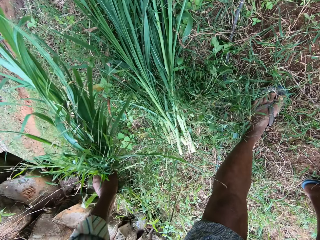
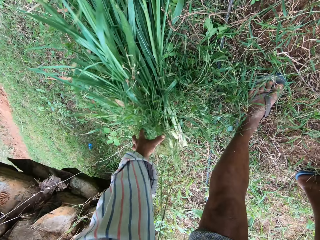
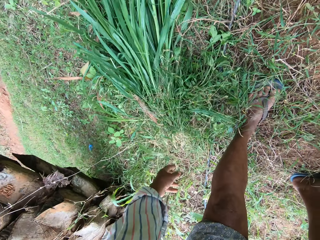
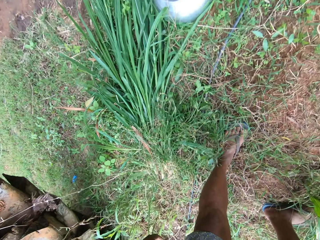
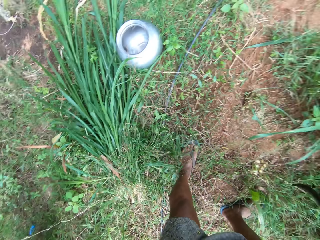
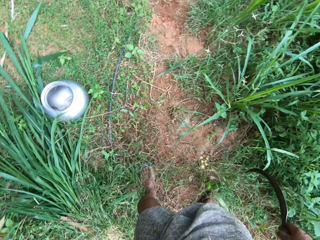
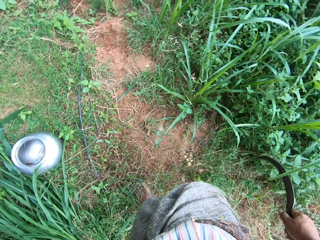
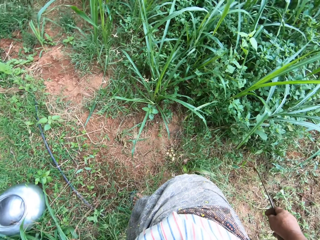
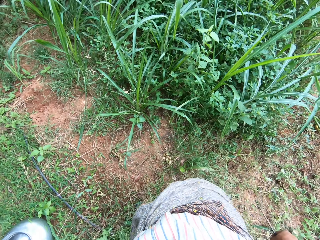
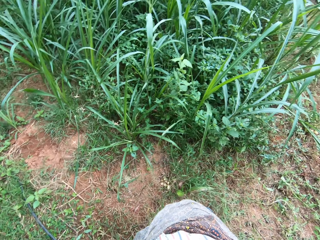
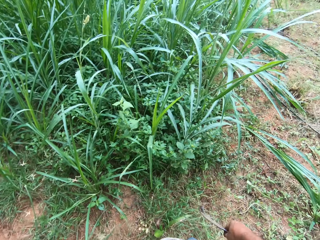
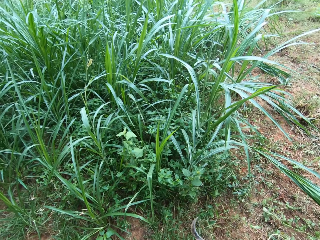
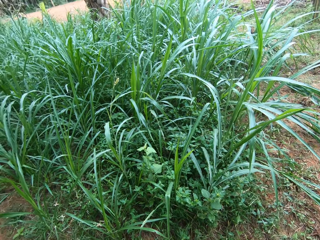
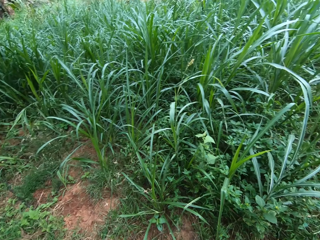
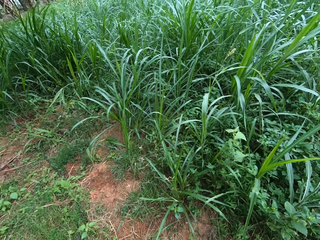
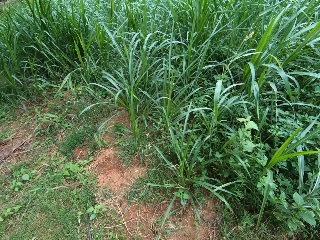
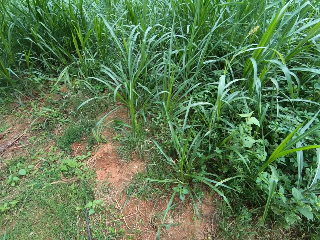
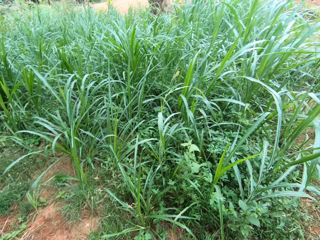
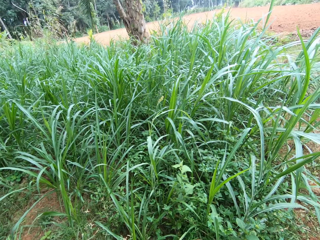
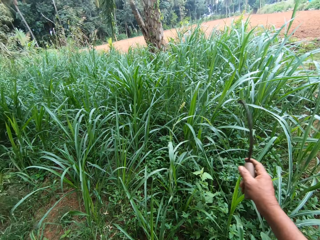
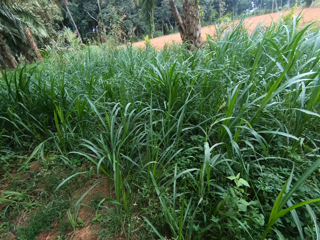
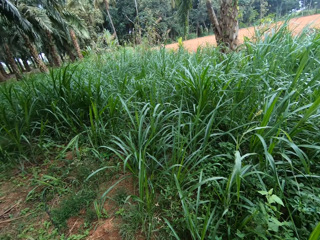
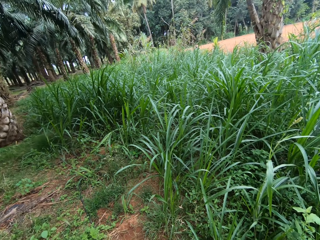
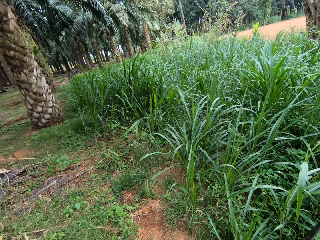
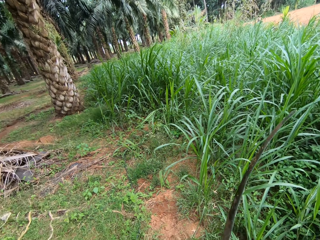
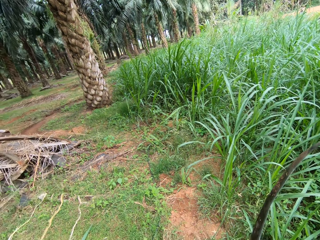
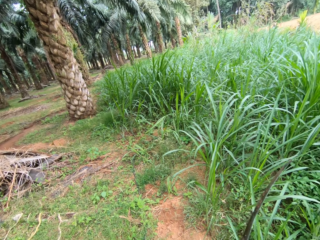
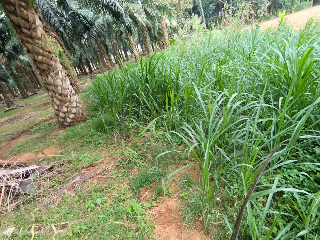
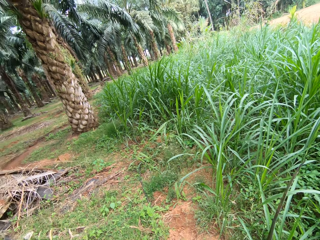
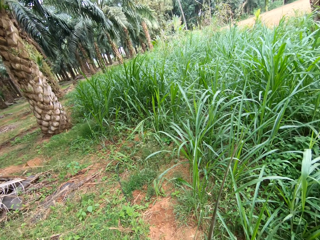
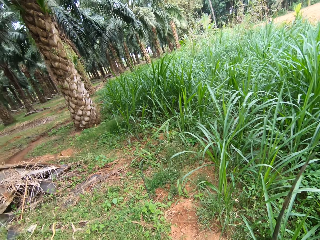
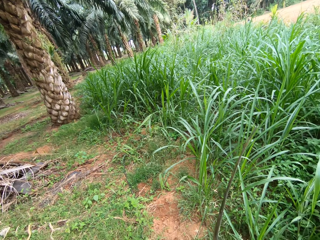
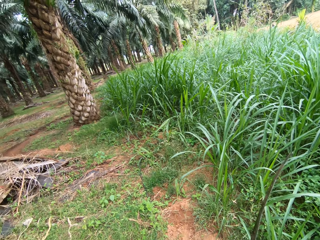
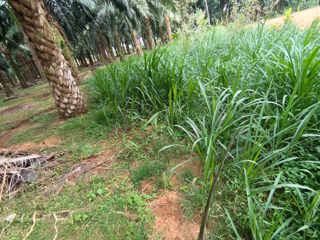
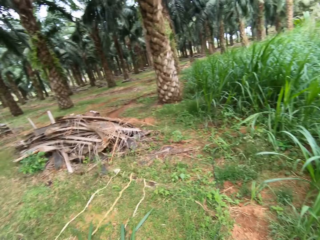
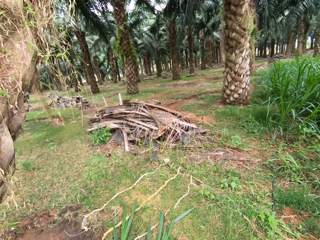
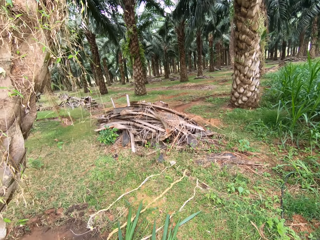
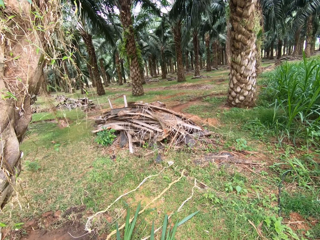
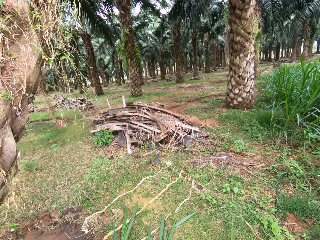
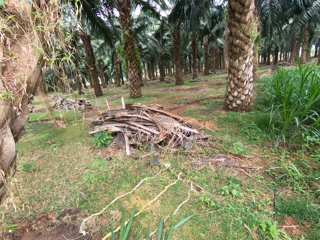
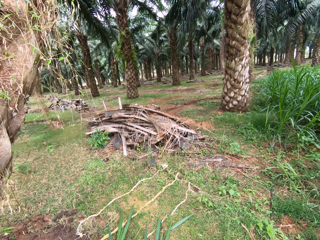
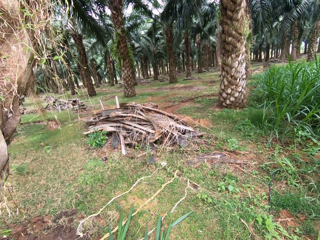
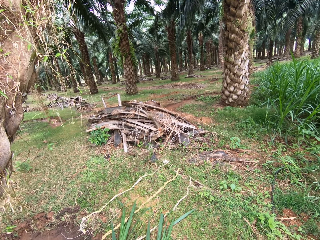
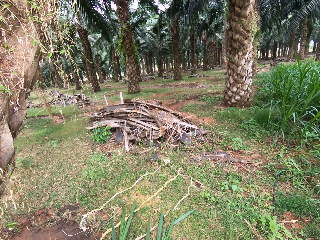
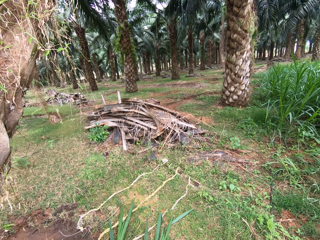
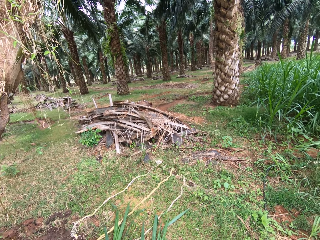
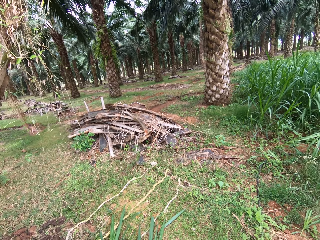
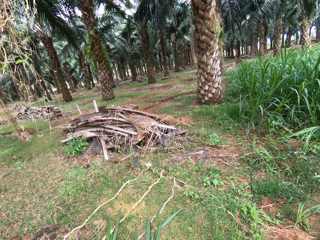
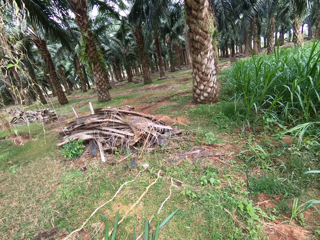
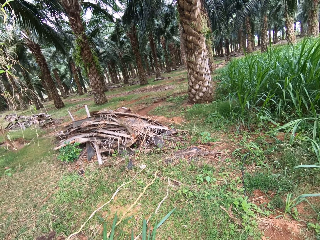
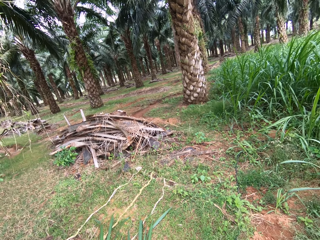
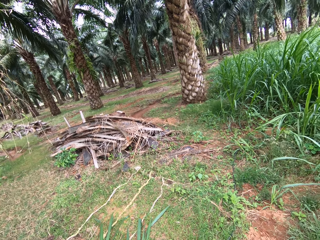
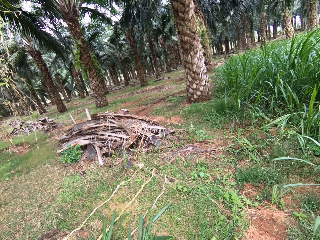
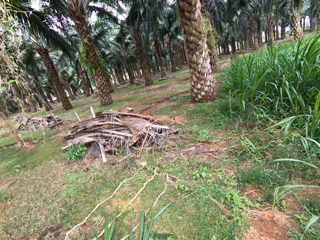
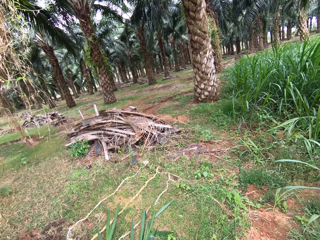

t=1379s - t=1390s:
The camera wearer drops the grass on the ground. They look around.

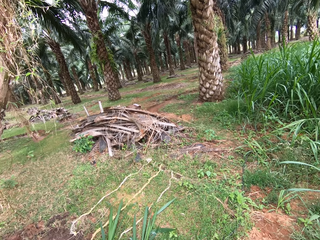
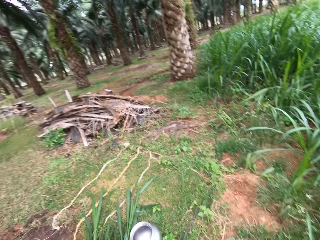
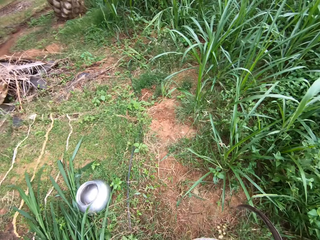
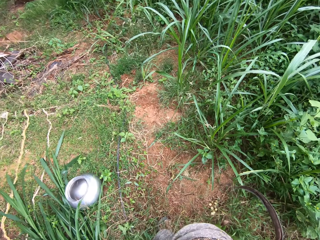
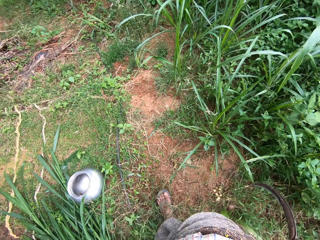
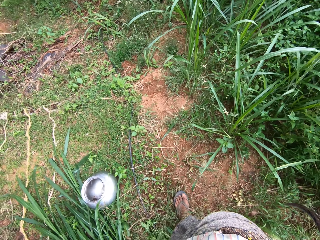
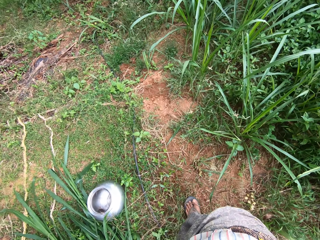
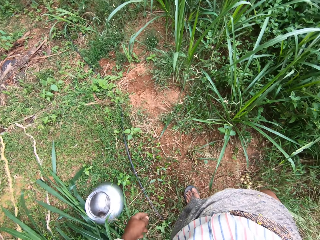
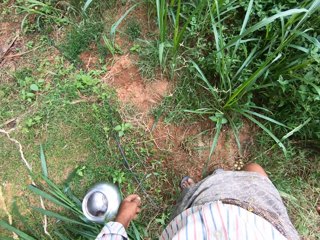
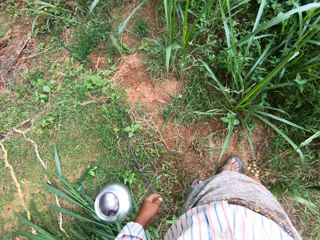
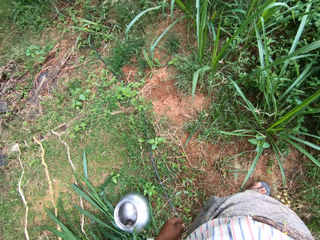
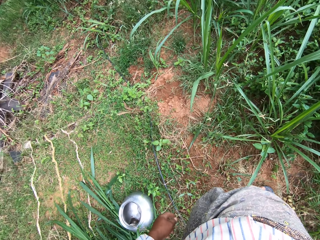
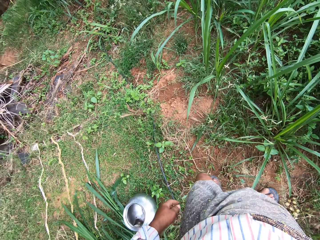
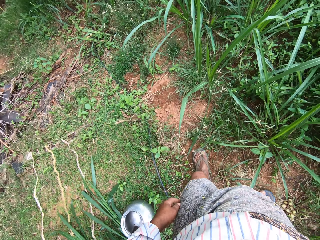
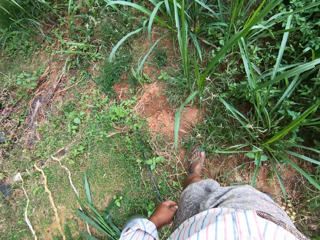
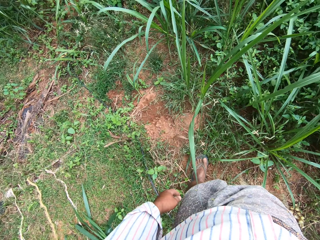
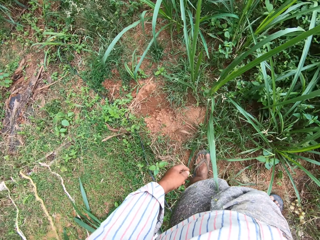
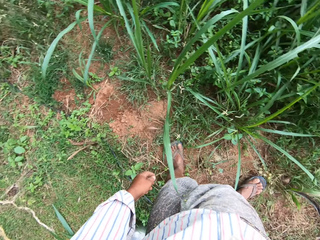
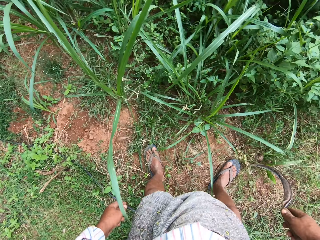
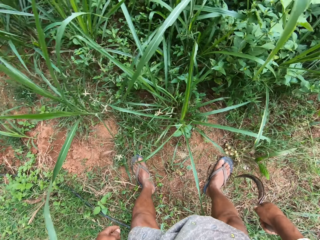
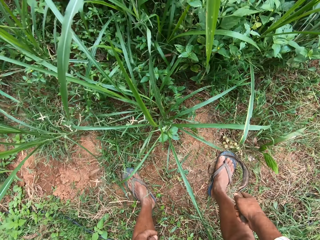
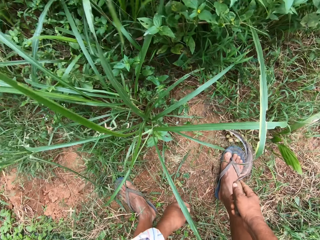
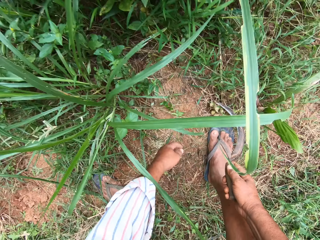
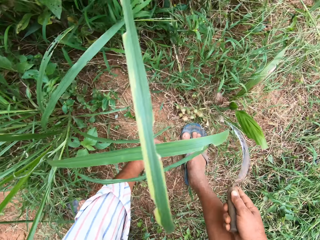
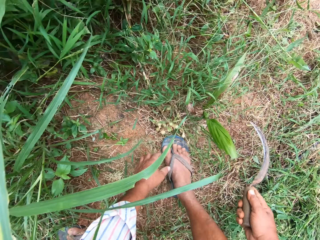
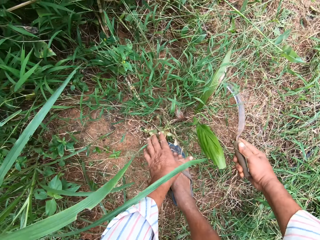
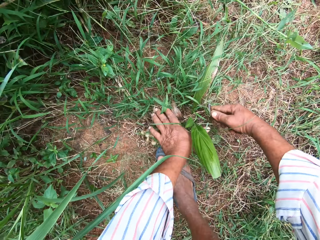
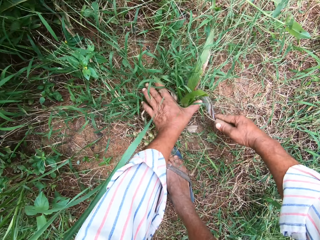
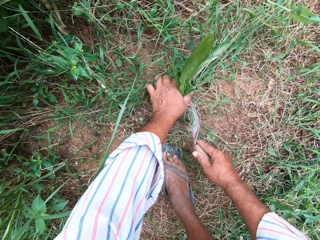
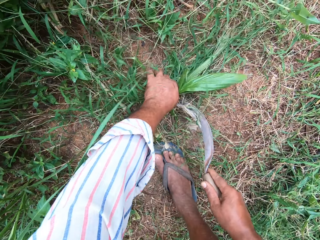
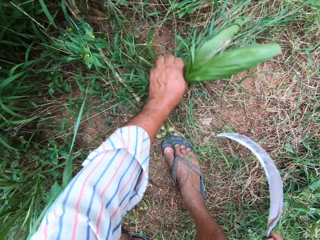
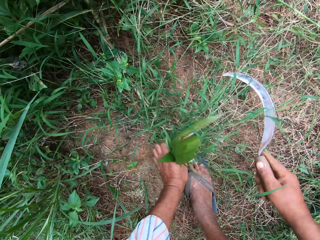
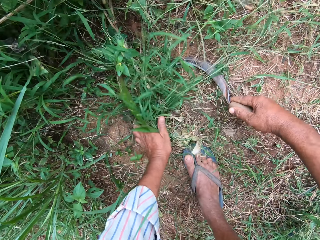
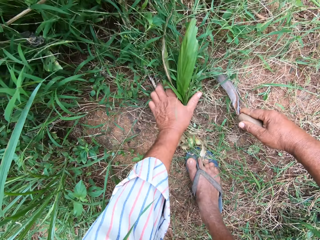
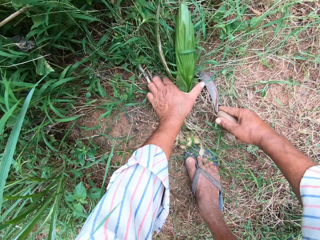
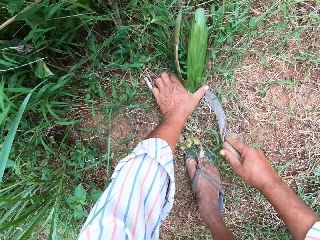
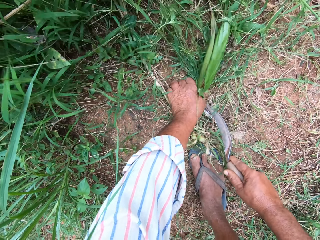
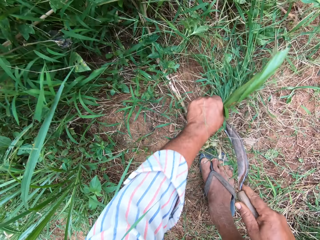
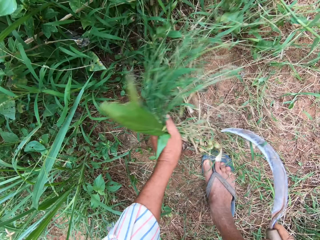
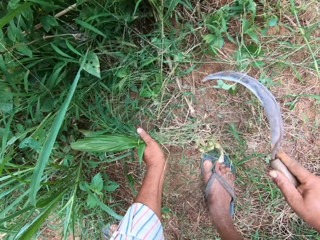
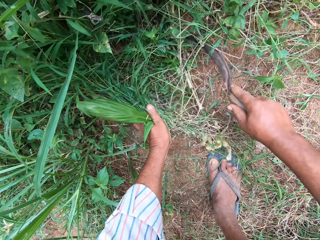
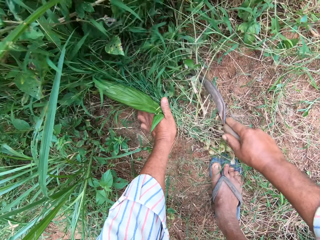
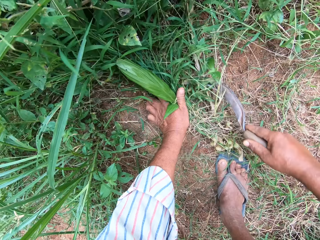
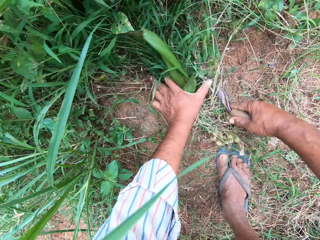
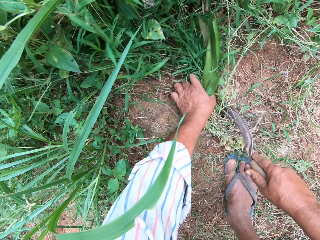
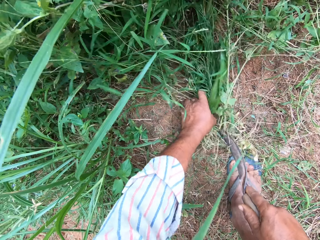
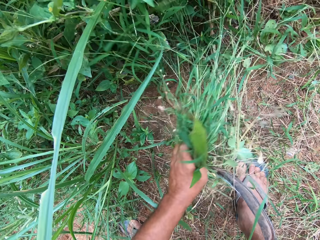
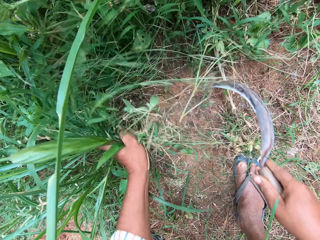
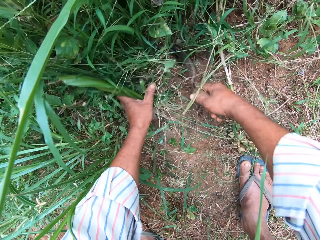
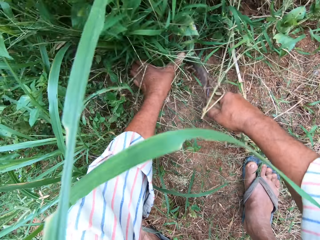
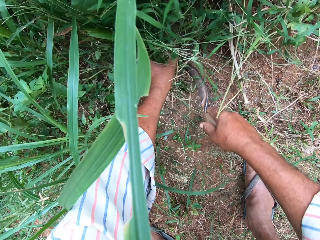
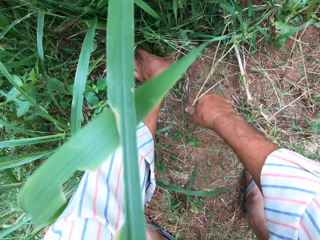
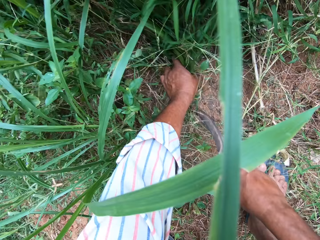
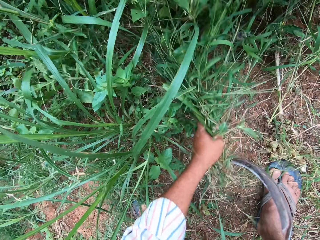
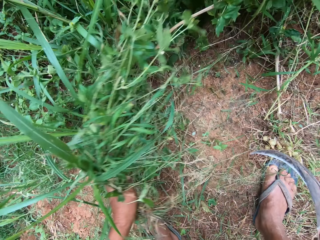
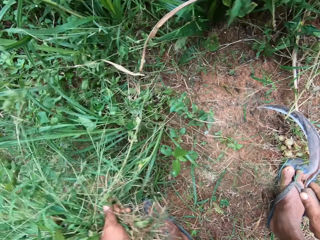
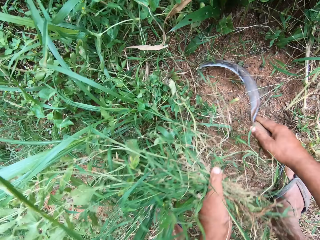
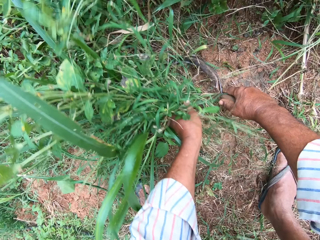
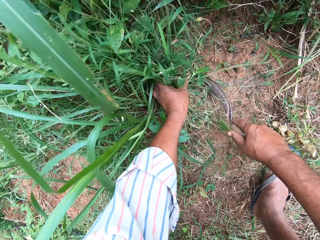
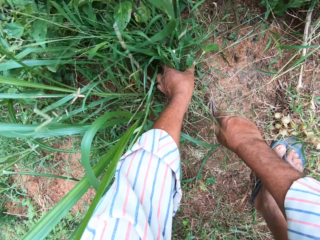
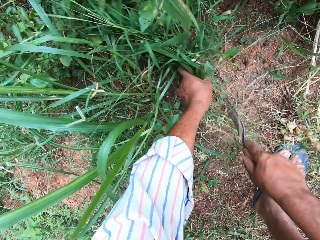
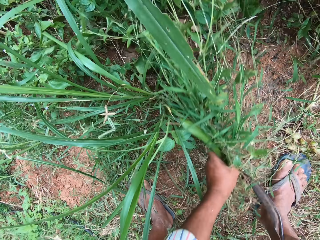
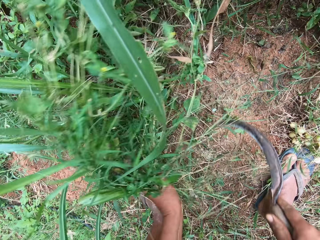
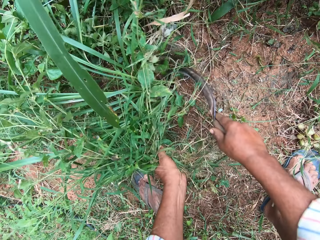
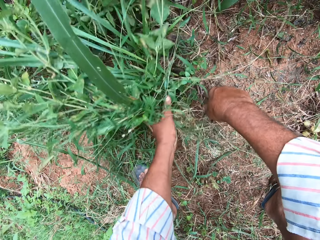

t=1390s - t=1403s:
The camera wearer moves around. They grab grasses. They cut the grasses. They cut the grasses repeatedly.
